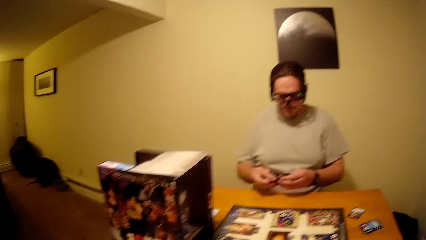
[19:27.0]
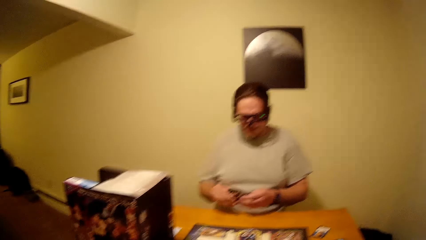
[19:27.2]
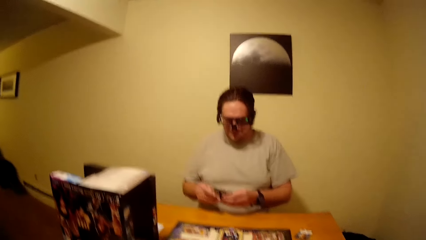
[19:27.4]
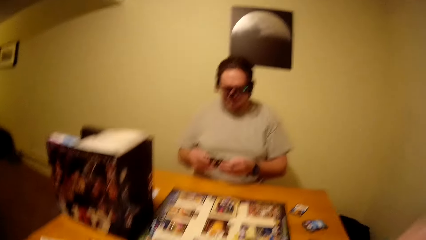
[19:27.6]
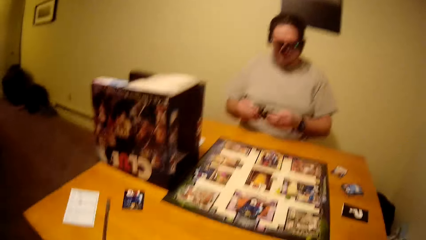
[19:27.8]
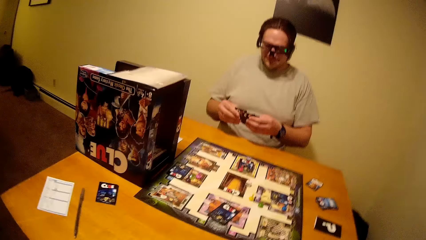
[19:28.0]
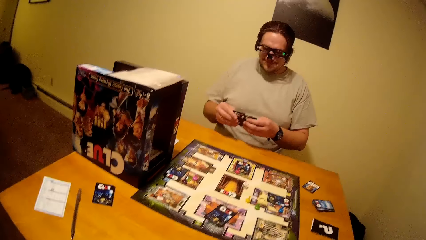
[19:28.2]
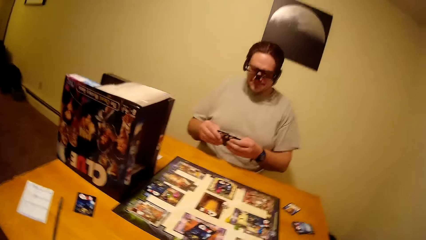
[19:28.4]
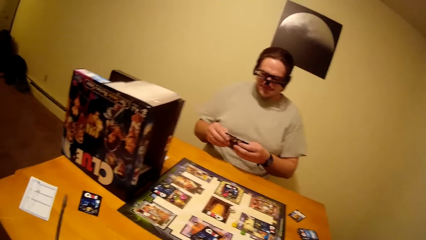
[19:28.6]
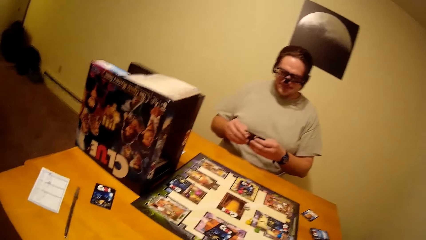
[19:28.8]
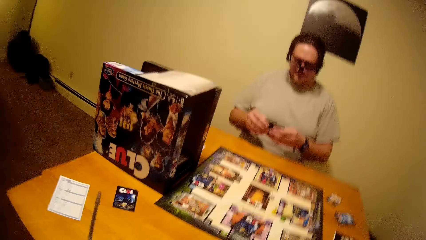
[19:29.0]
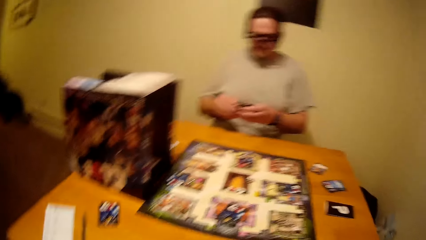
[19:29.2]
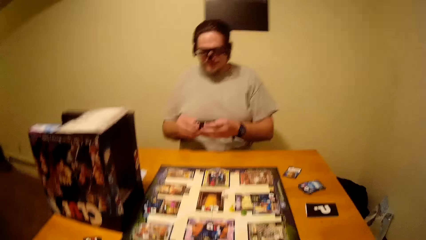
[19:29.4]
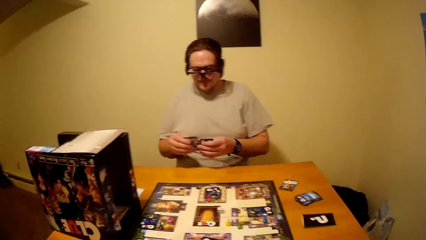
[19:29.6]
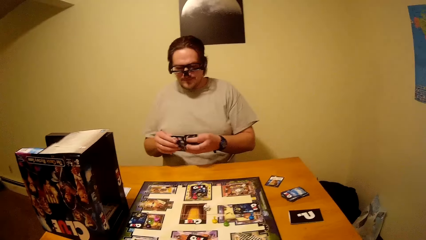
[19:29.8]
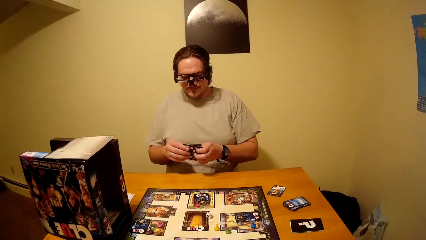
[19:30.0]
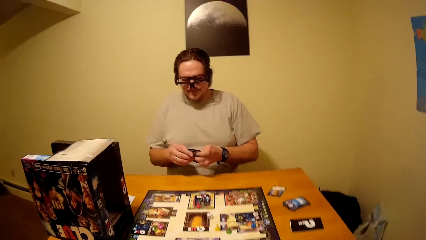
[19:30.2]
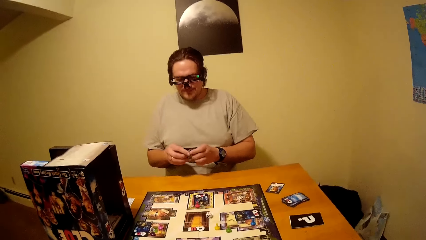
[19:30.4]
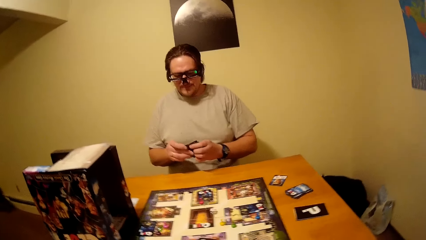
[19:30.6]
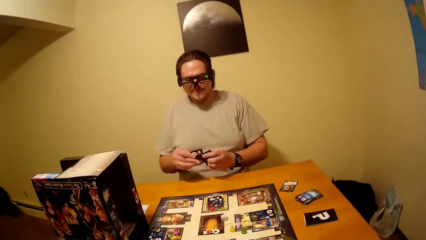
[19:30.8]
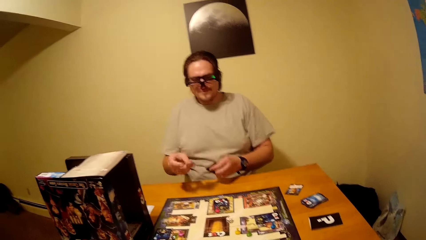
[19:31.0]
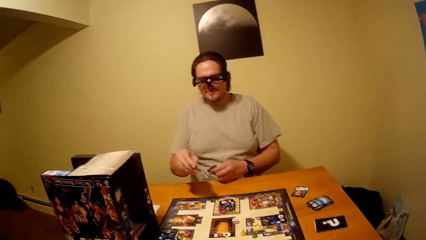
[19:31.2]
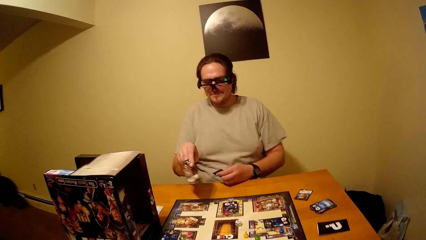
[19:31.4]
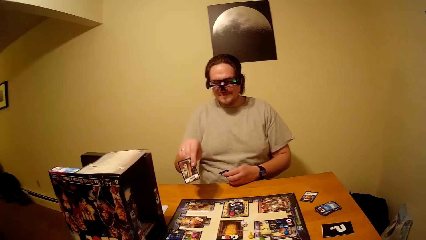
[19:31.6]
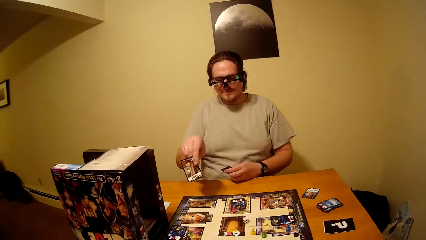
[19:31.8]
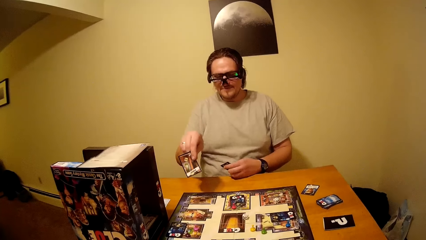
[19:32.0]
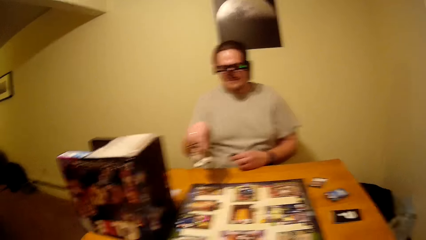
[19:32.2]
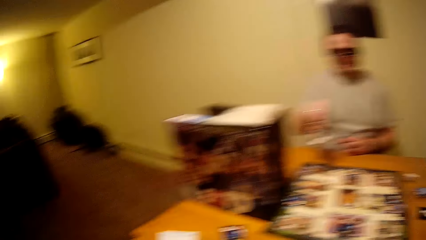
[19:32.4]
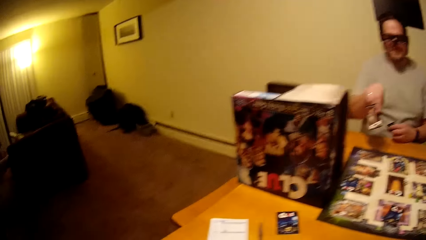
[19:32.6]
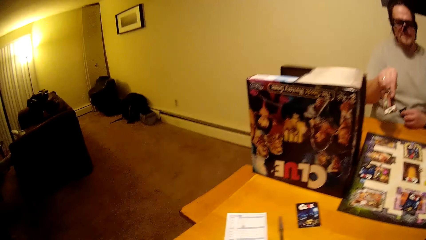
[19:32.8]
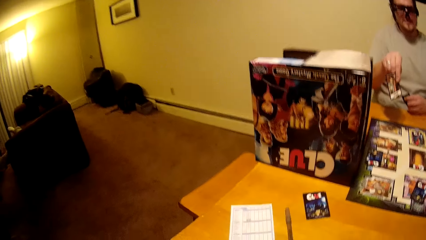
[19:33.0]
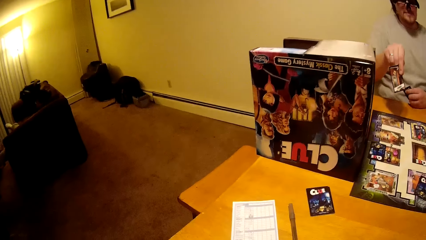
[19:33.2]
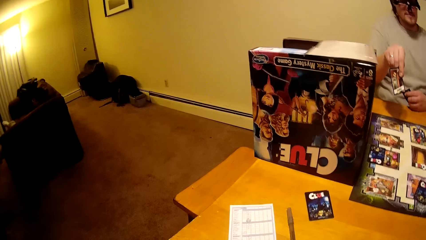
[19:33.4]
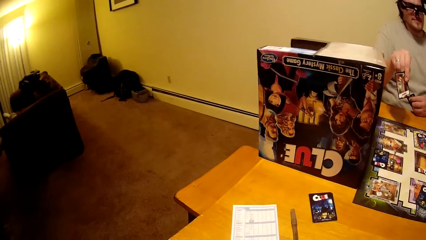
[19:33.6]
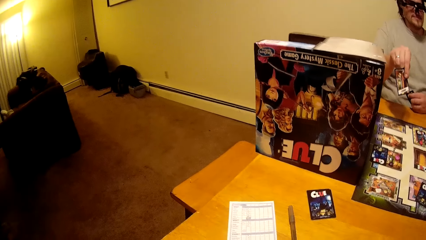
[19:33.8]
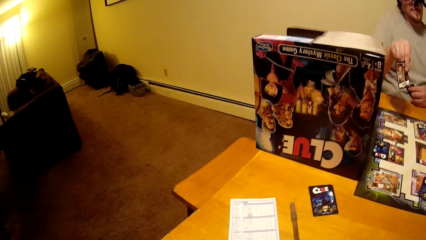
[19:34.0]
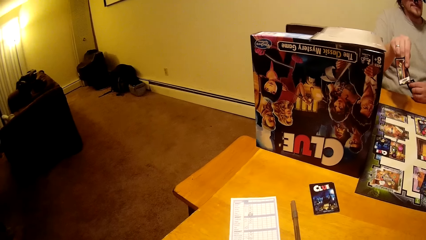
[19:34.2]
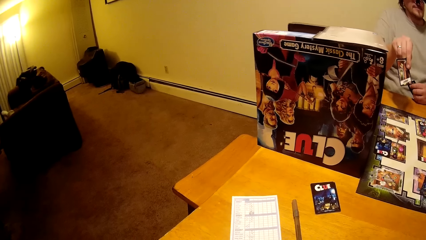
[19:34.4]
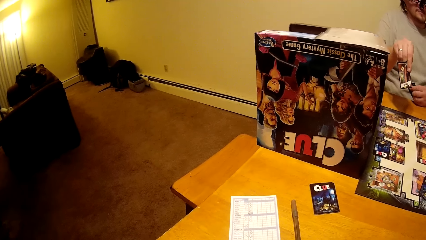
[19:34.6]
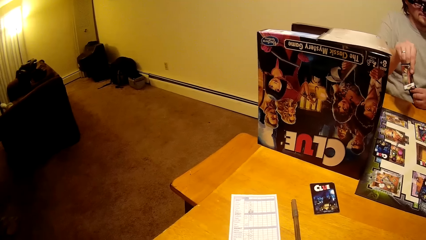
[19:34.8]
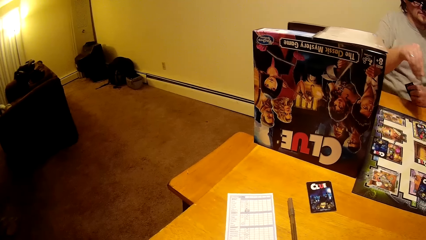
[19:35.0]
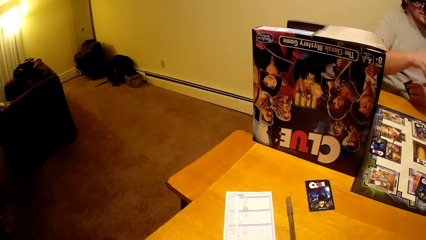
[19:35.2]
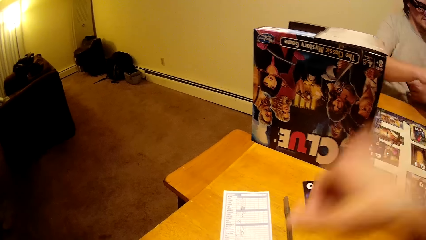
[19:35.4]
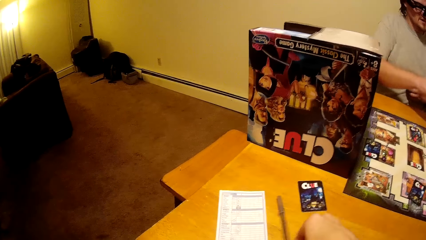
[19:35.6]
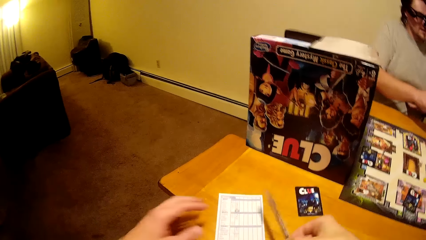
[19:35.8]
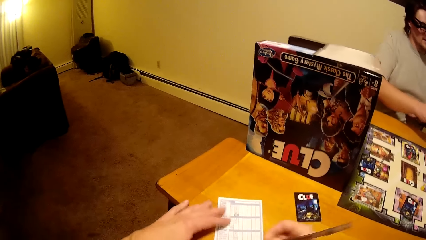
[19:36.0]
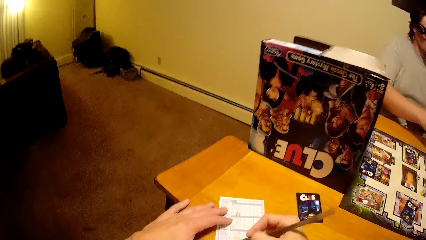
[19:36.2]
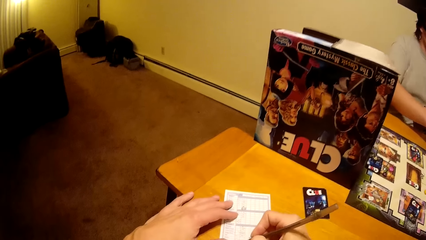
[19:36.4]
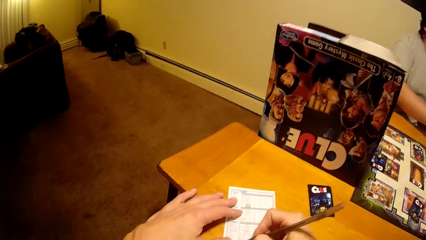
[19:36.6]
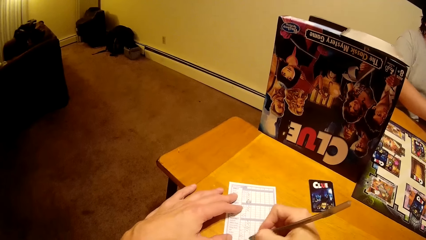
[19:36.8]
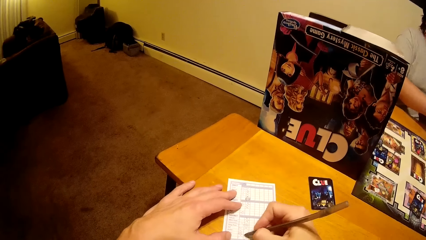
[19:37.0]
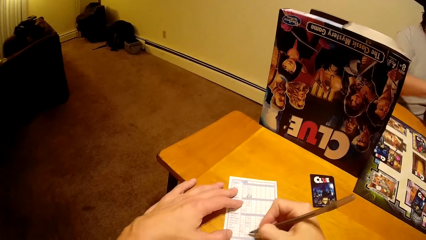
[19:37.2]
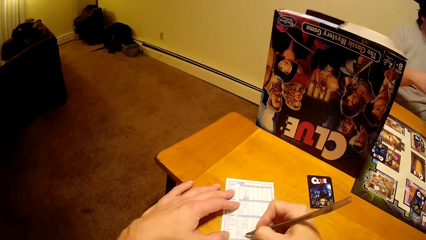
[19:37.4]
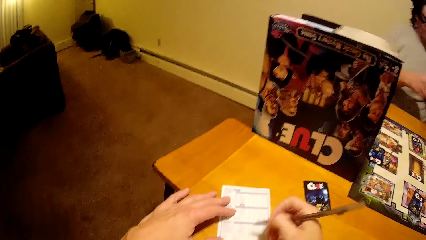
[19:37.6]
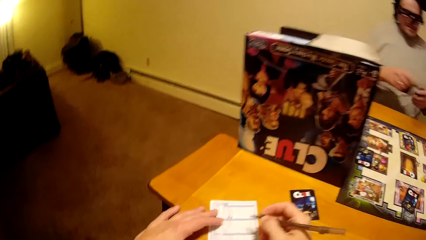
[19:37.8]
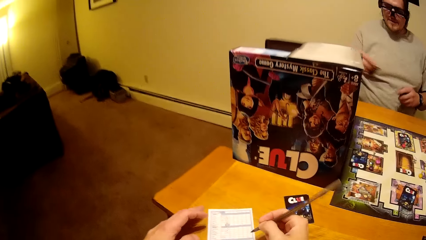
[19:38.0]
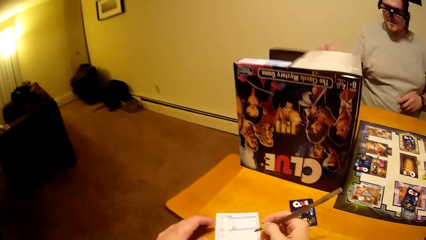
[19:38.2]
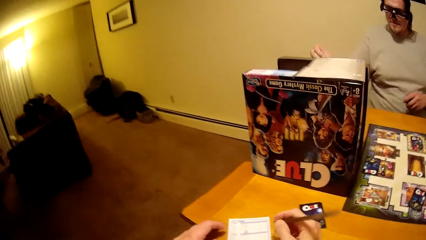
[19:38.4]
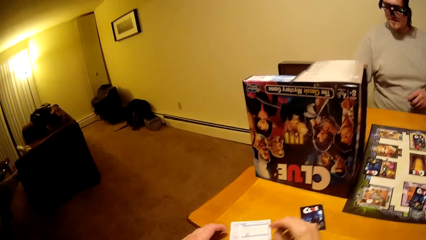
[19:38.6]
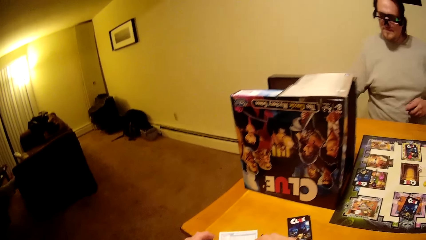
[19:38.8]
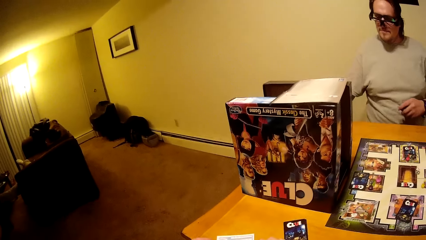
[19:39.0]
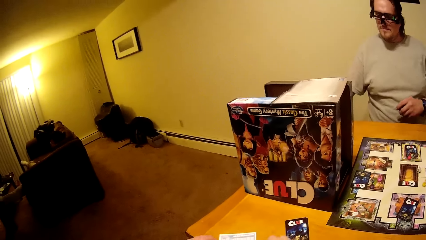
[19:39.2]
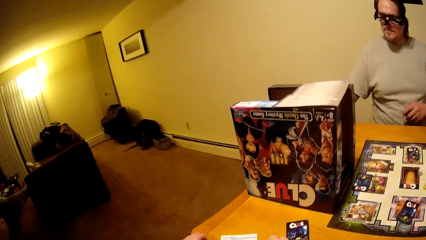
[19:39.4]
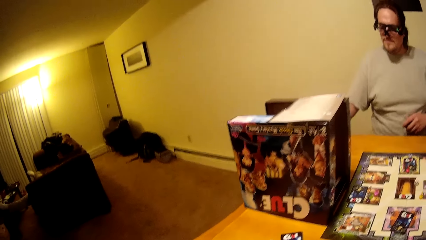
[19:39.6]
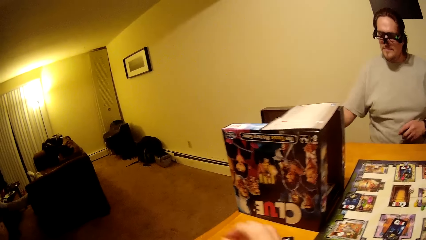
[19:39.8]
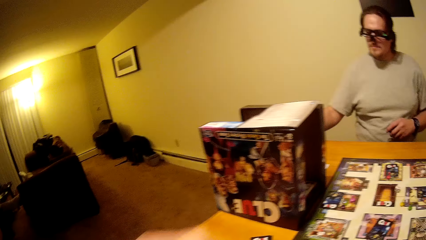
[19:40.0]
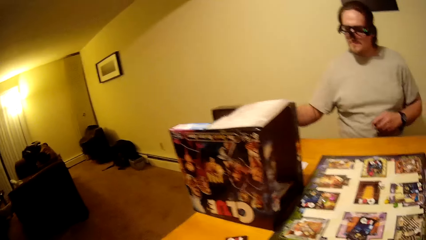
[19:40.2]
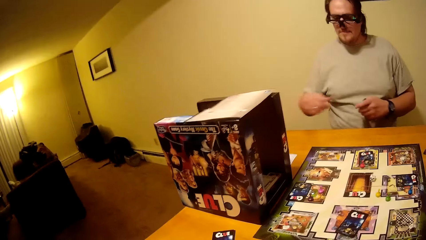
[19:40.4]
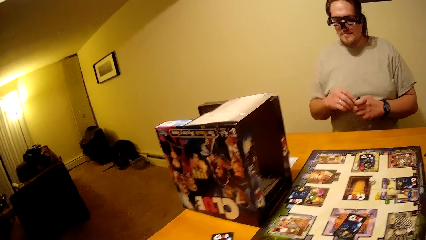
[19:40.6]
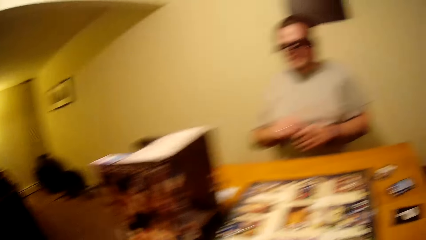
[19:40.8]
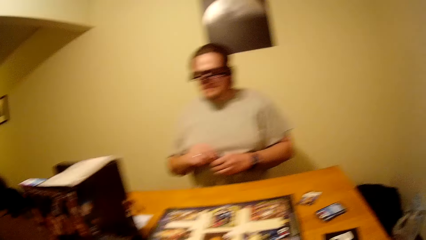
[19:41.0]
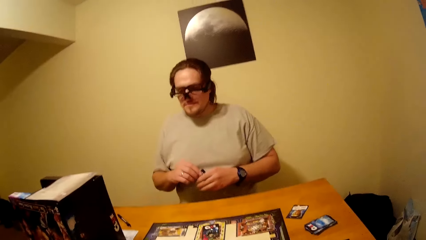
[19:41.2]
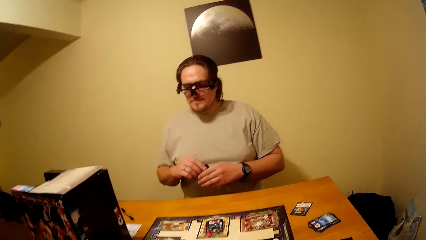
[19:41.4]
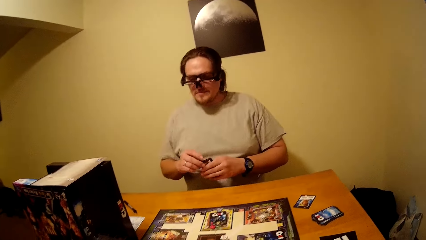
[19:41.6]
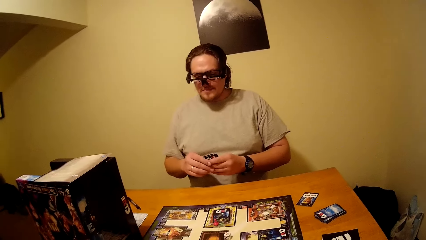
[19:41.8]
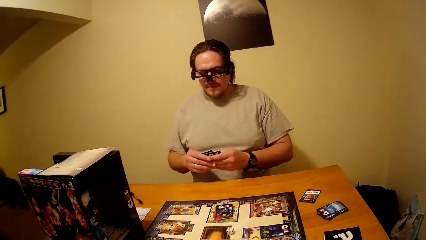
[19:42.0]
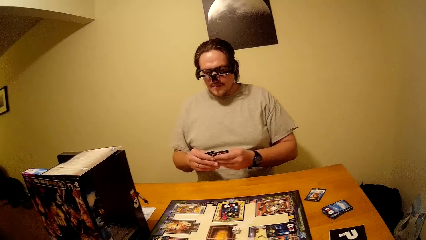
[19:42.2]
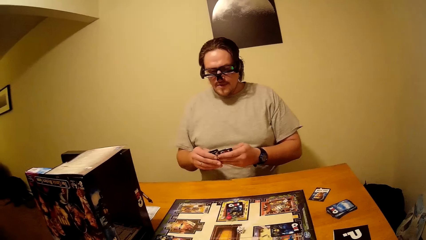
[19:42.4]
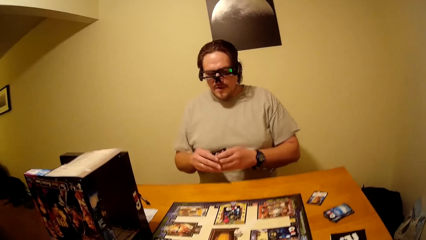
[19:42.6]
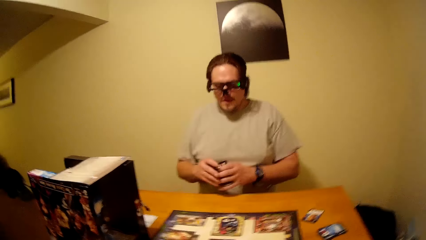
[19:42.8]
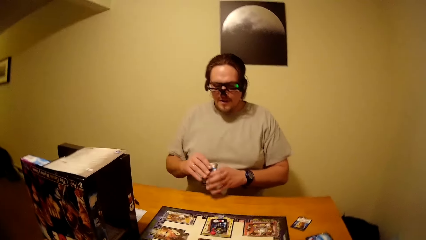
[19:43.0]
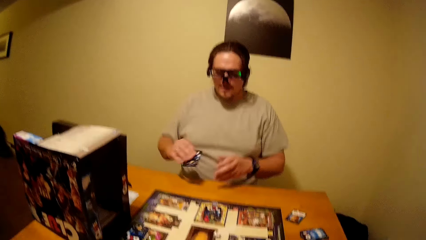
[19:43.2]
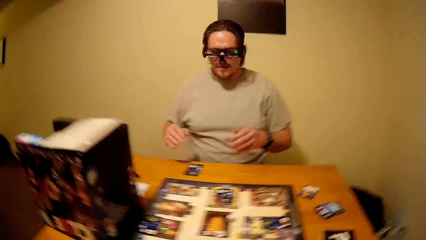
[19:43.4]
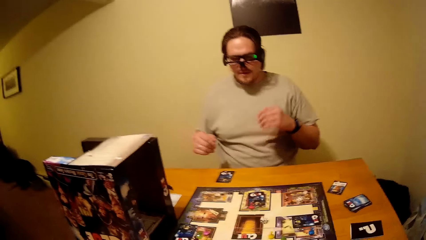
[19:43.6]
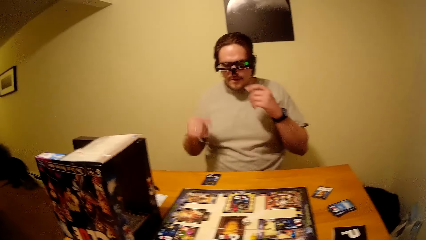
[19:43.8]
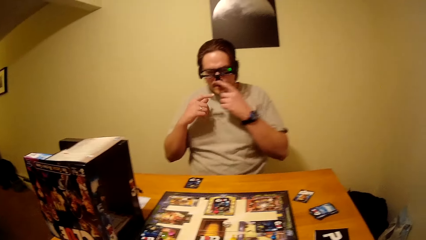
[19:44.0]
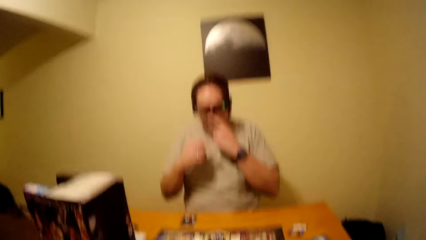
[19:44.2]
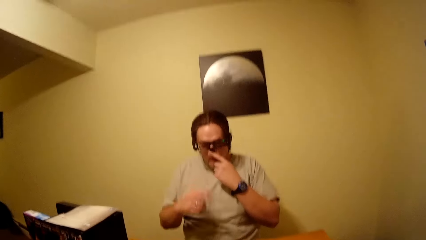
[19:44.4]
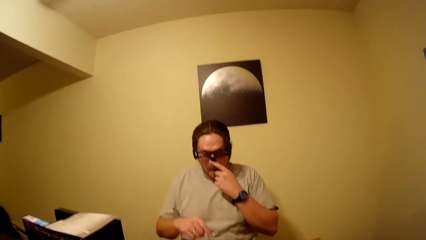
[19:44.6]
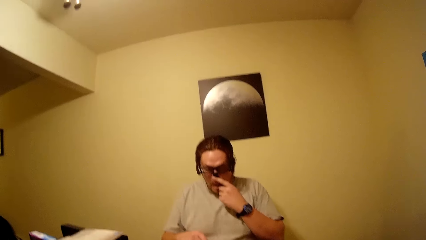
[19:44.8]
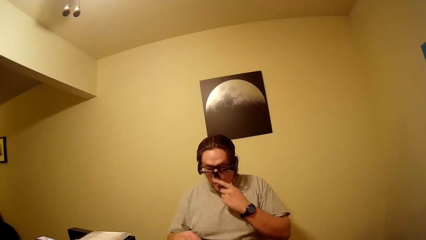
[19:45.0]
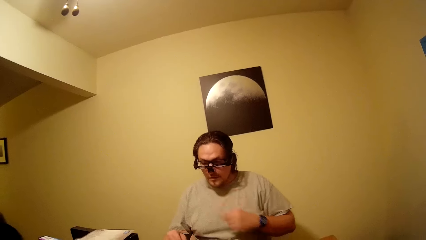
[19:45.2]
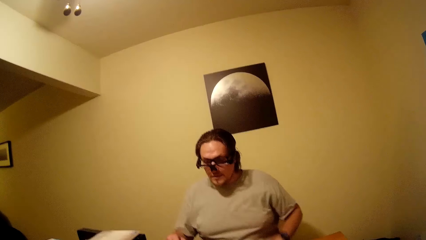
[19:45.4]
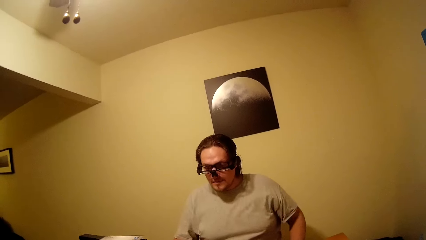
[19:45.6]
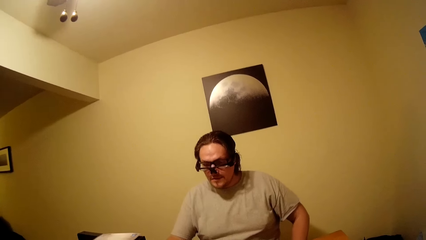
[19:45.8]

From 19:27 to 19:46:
The camera wearer interacts with a man. They write on a paper with a pen. The man holds playing cards.
